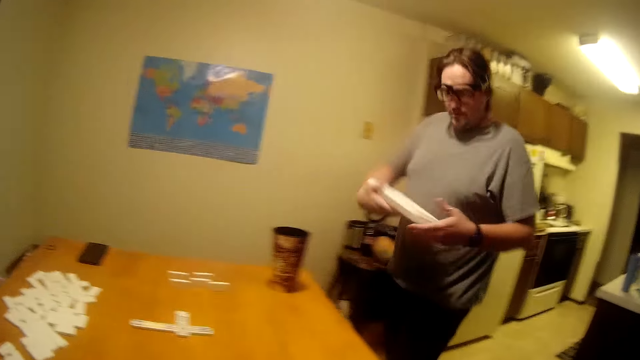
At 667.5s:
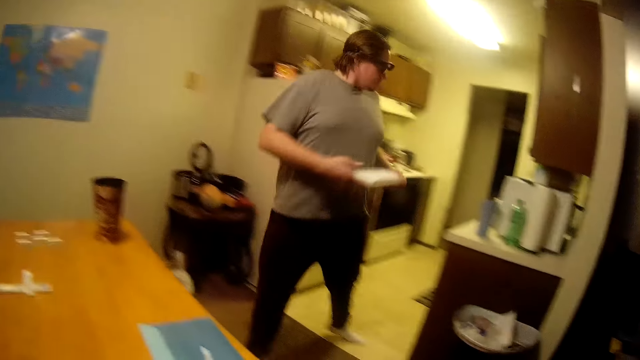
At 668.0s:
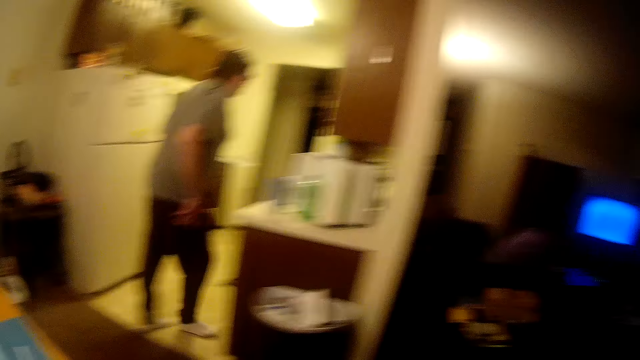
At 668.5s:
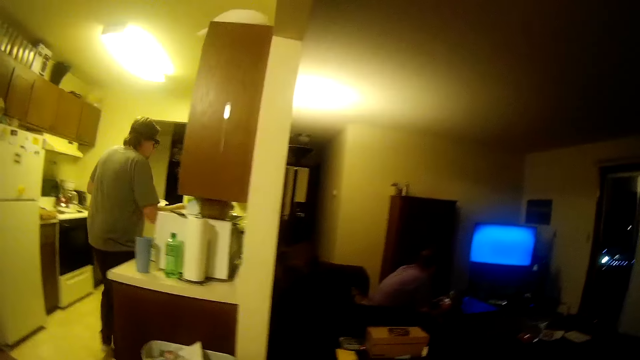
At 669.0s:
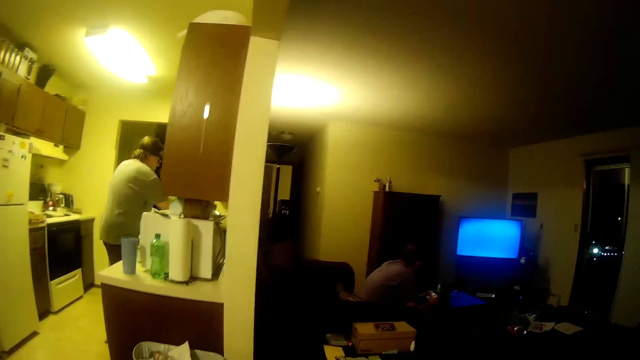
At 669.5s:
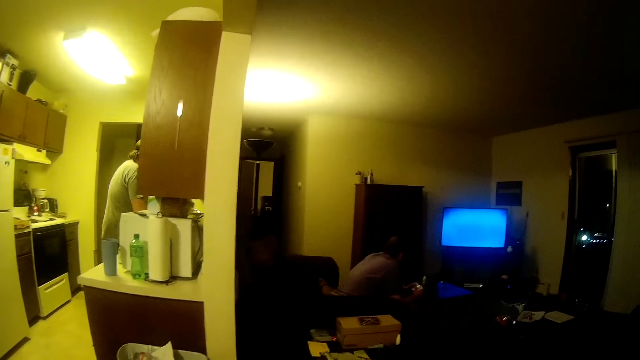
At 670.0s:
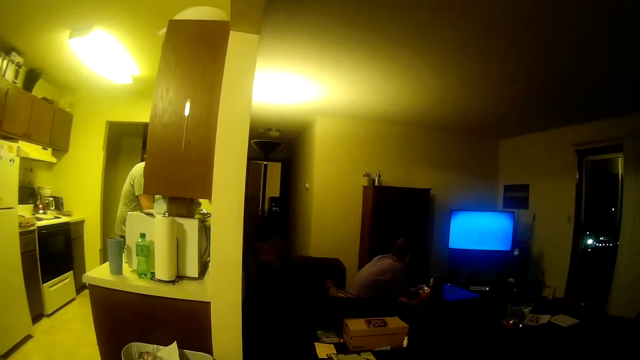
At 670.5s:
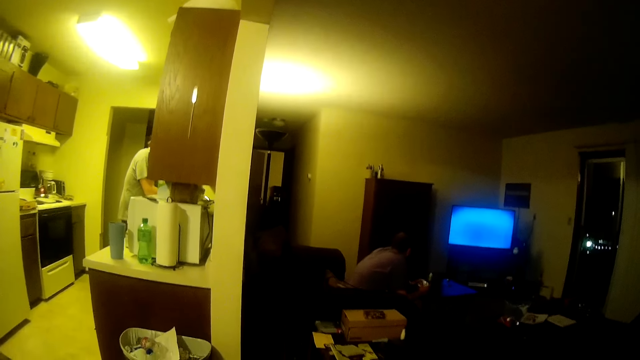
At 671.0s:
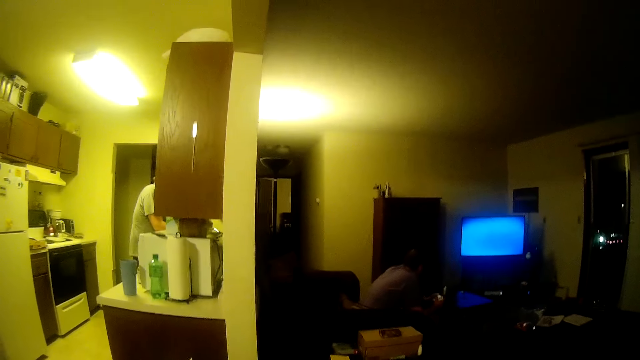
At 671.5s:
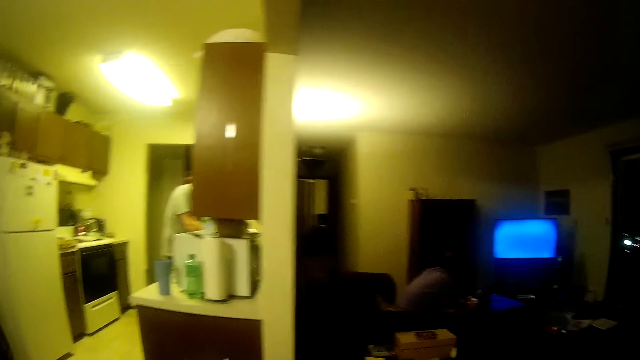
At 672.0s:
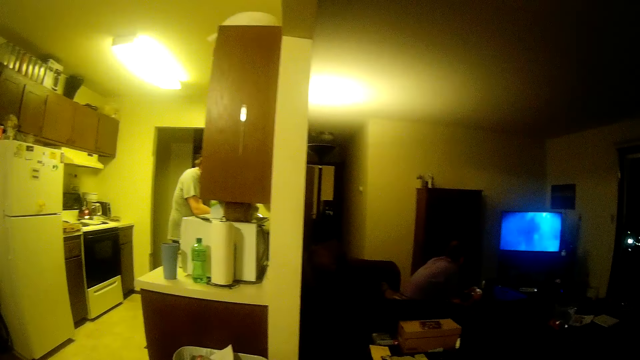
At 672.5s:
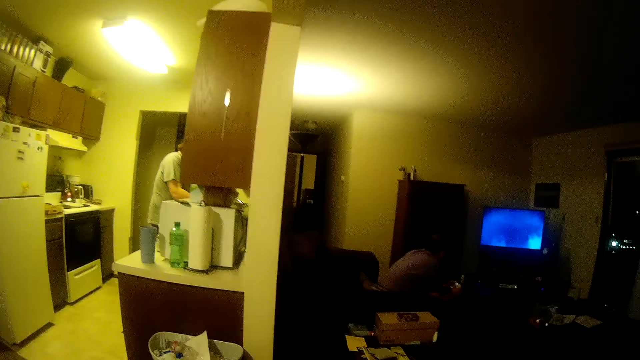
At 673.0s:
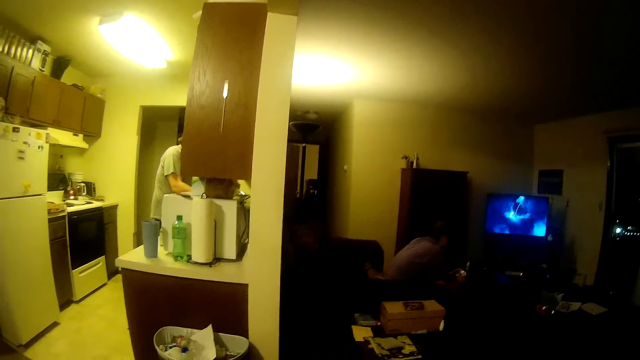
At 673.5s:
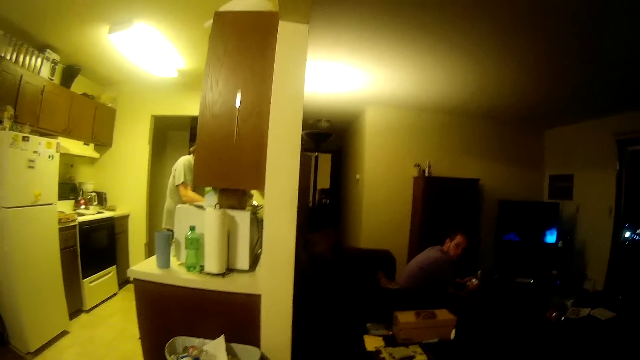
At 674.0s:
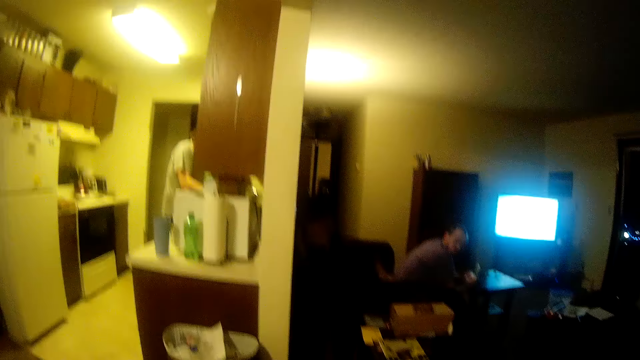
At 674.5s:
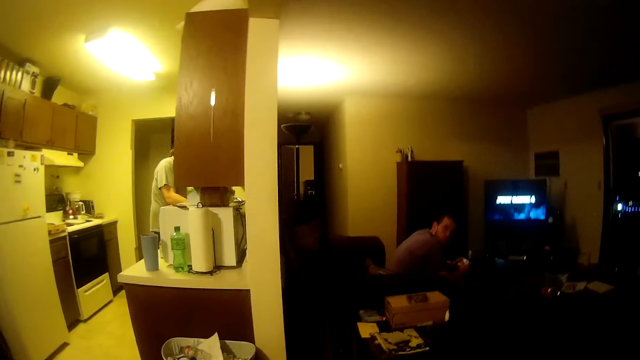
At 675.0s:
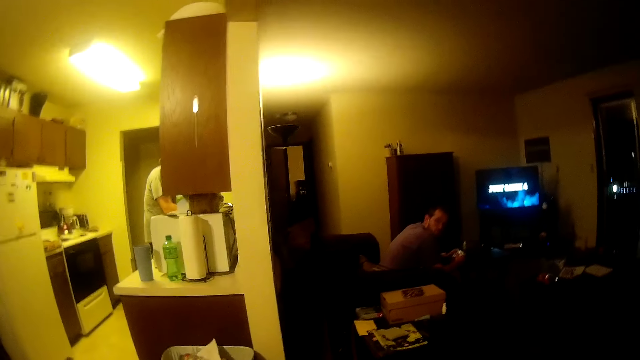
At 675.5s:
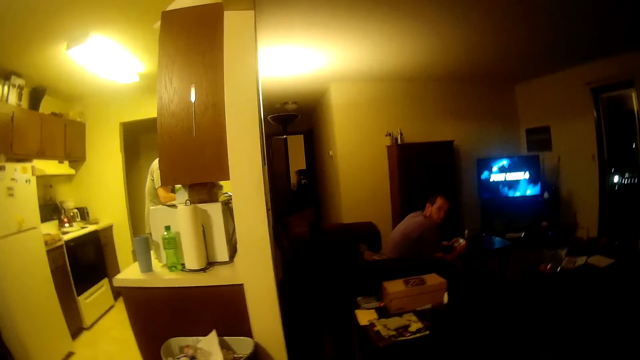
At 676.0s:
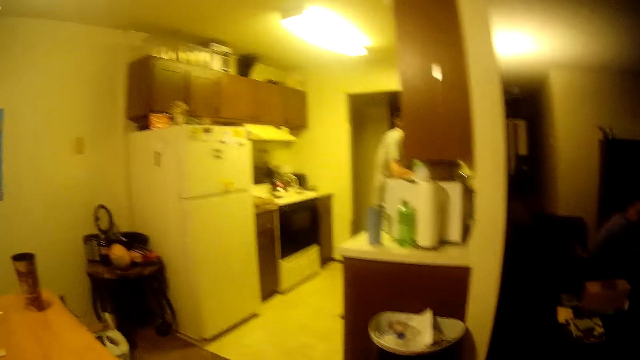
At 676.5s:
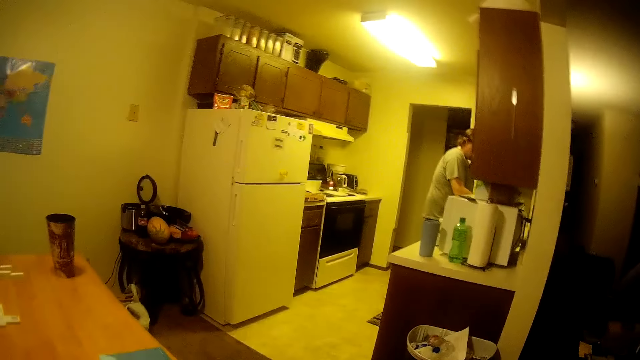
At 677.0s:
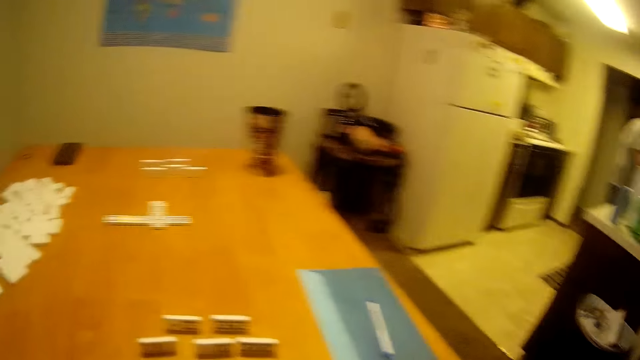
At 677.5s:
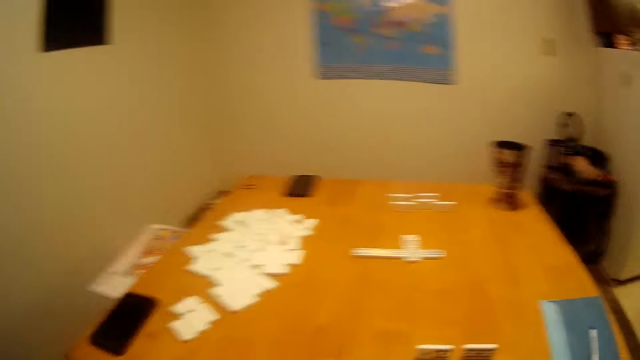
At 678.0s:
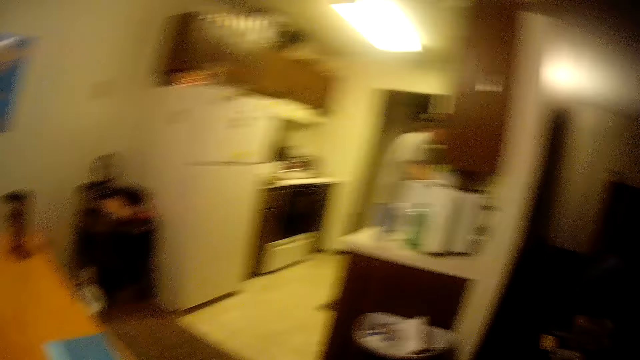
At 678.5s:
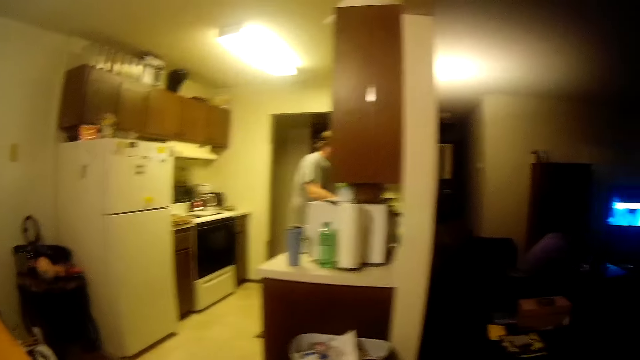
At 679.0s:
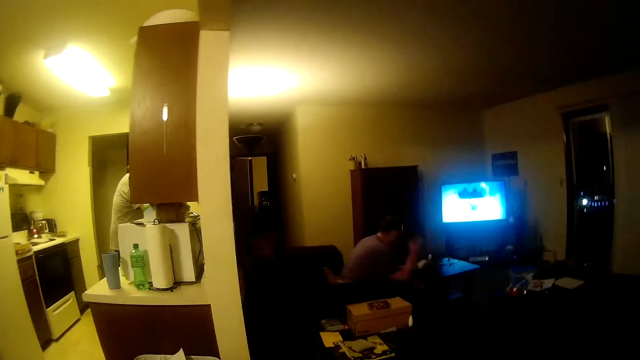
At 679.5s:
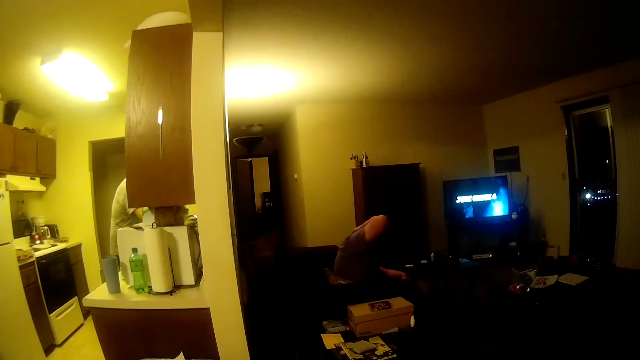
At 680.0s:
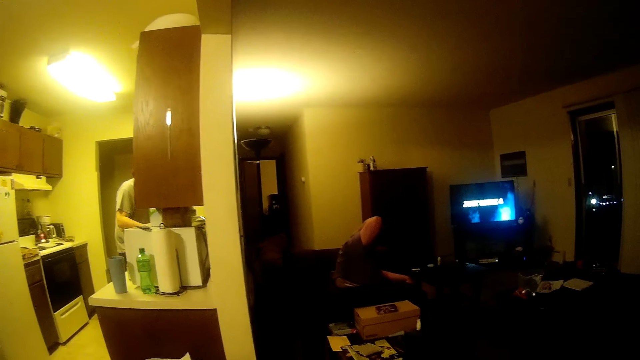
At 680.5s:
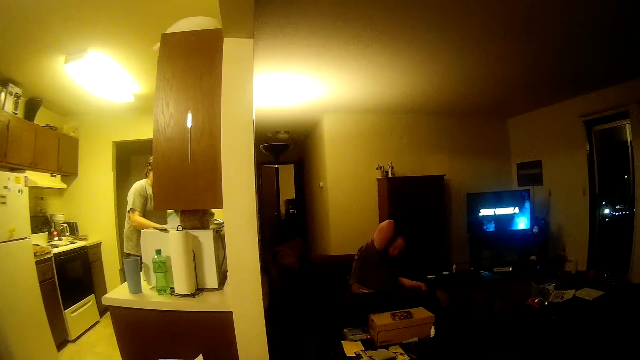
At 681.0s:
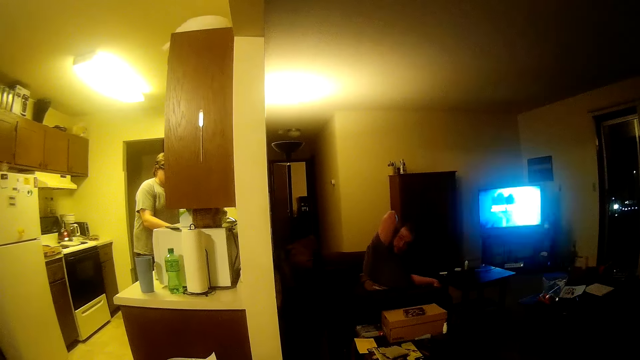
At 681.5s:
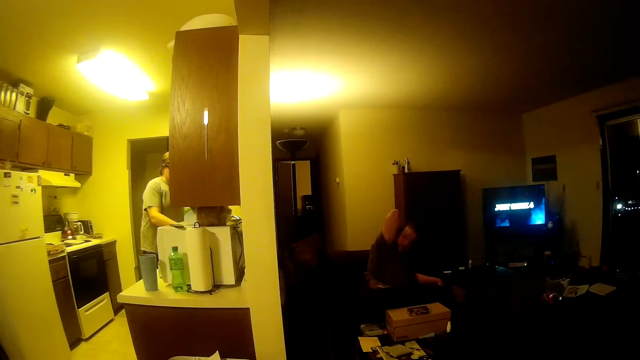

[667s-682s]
A man walks around and moves to the kitchen. The man washes the tray. Another man stares at the television. The other man looks behind and looks at the camera wearer. The camera wearer looks around. The other man scratches his back and lifts the hand.

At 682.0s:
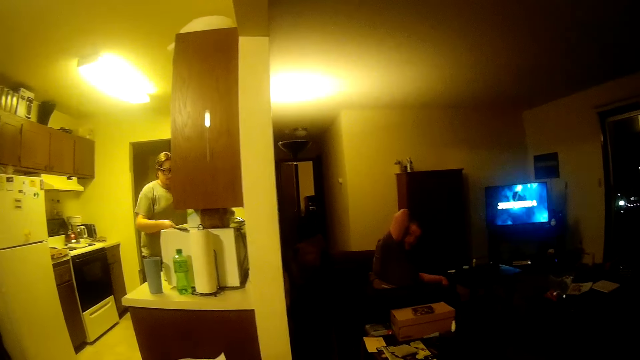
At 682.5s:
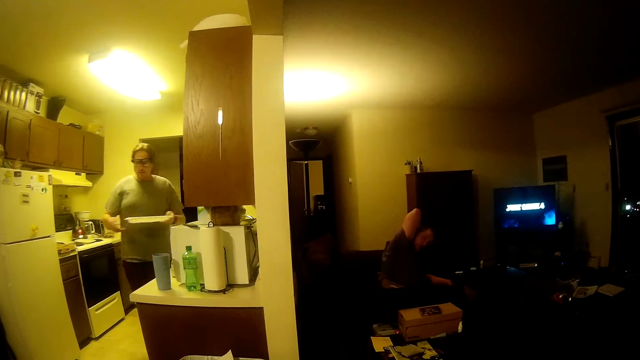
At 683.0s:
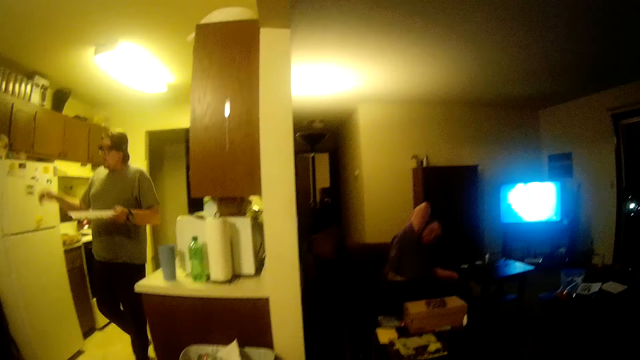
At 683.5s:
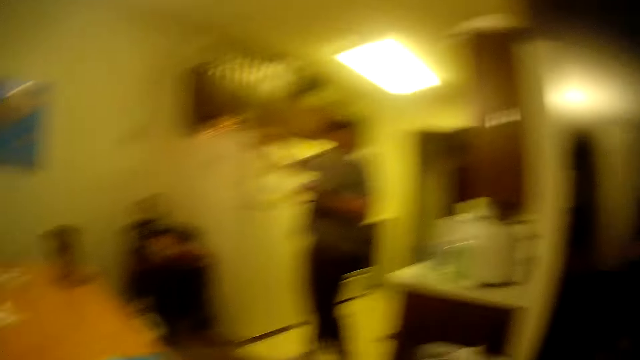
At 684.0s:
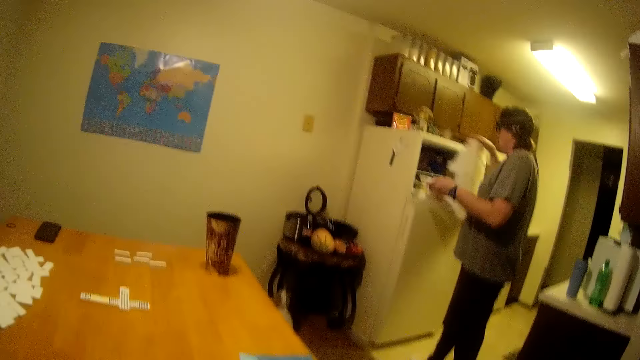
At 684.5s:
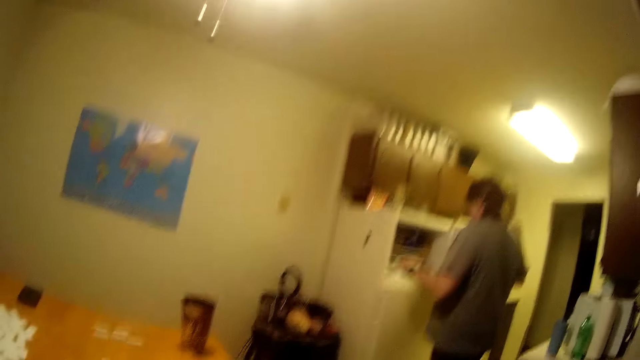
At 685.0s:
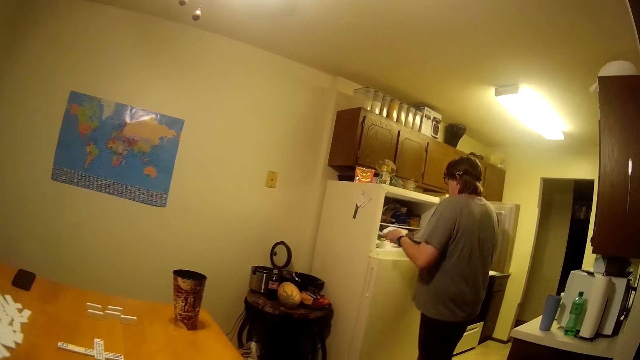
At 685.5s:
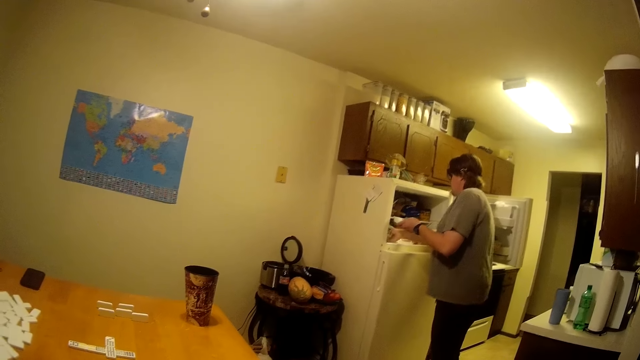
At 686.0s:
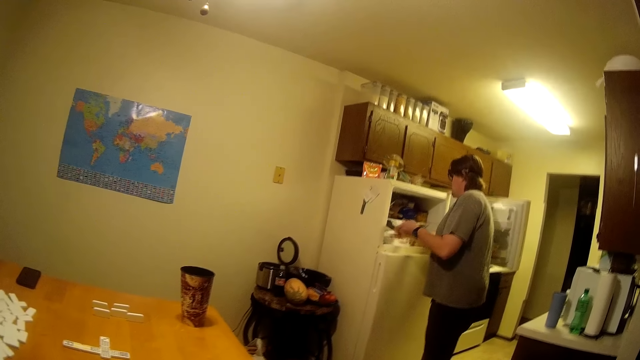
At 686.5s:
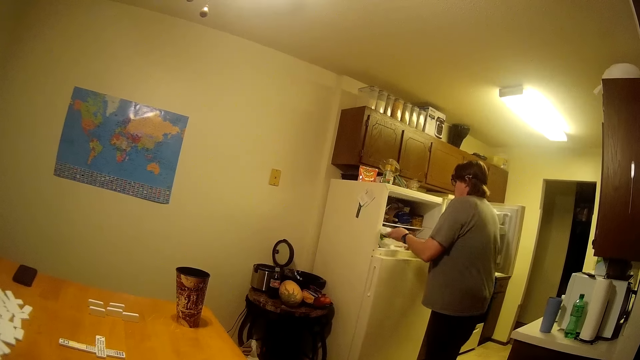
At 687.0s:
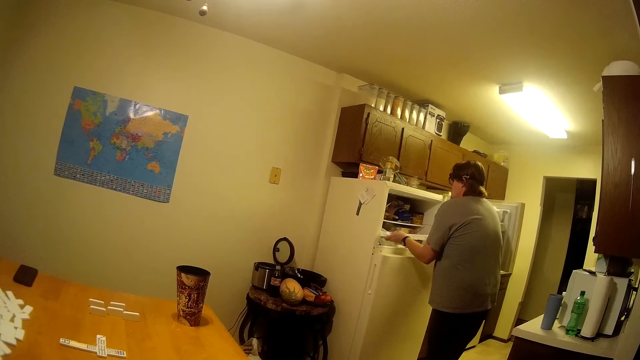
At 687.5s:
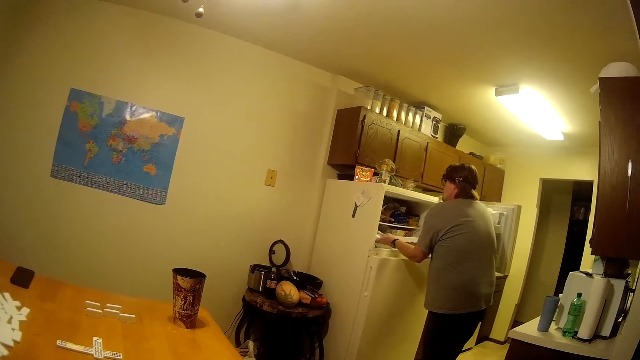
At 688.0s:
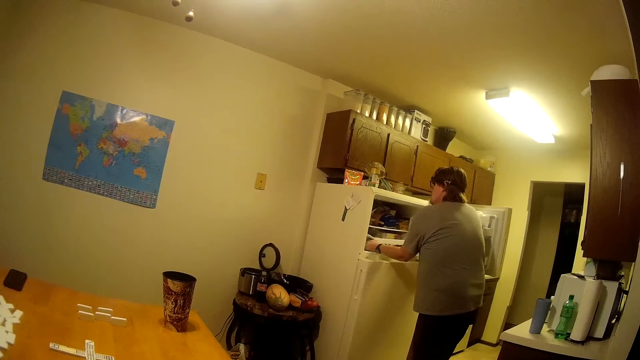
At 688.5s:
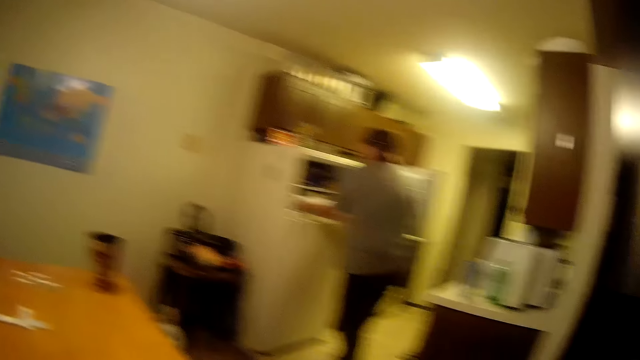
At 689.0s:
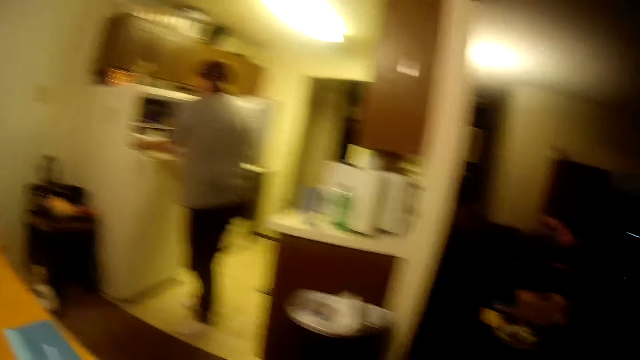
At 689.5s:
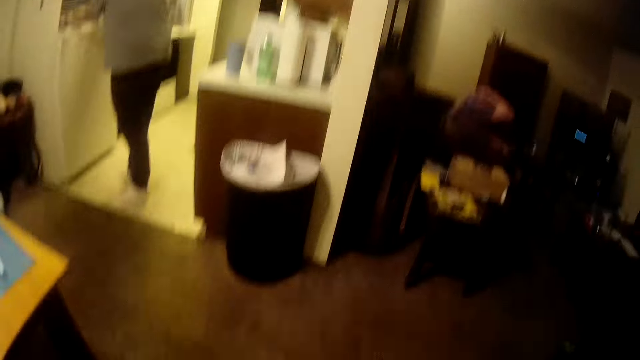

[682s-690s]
A man walks around and carries an ice cube tray. The man opens the fridge. The man puts the ice cube tray in the fridge.
